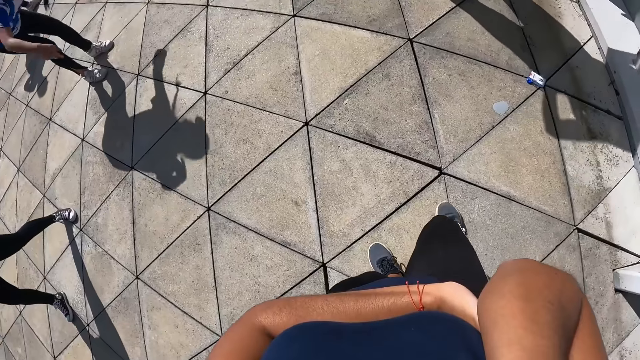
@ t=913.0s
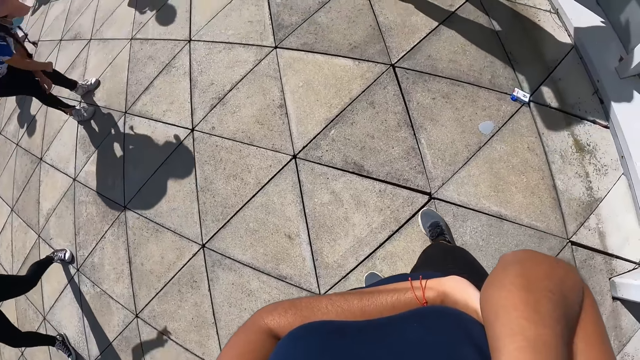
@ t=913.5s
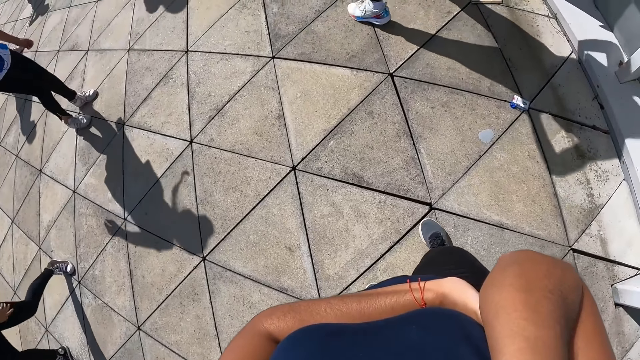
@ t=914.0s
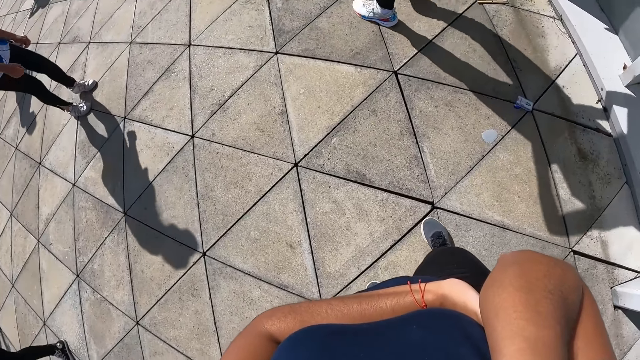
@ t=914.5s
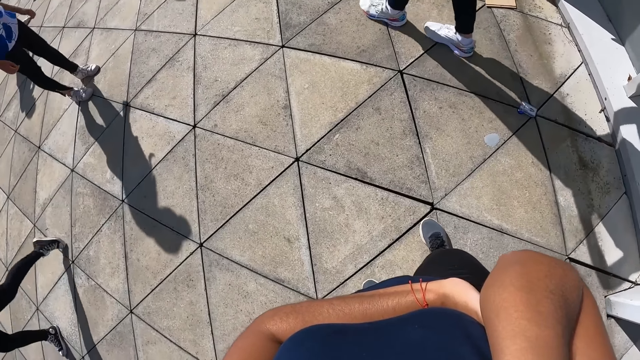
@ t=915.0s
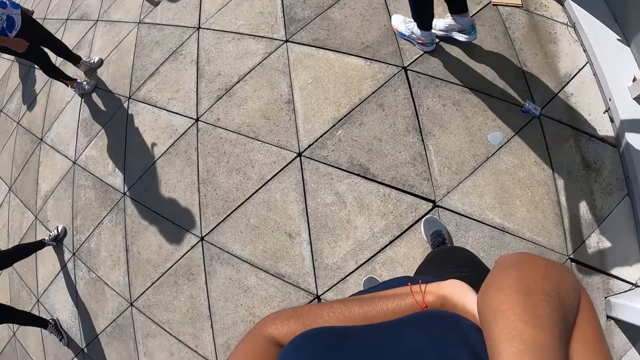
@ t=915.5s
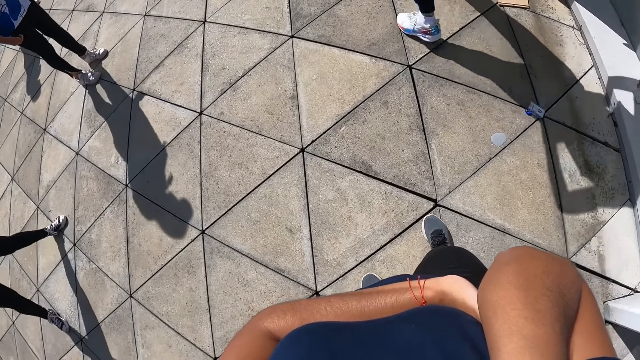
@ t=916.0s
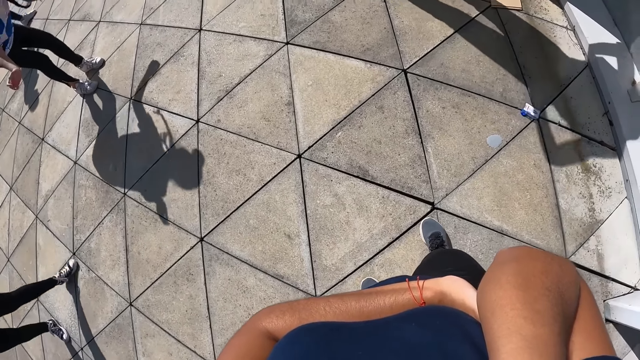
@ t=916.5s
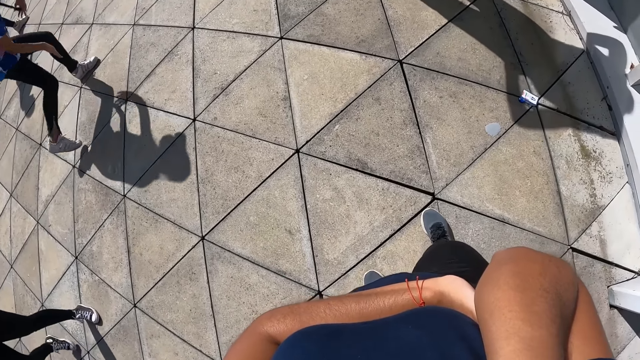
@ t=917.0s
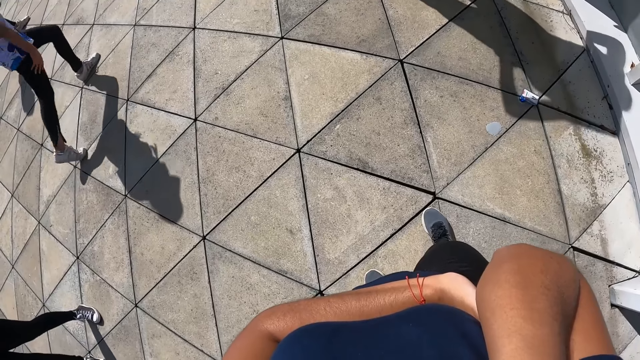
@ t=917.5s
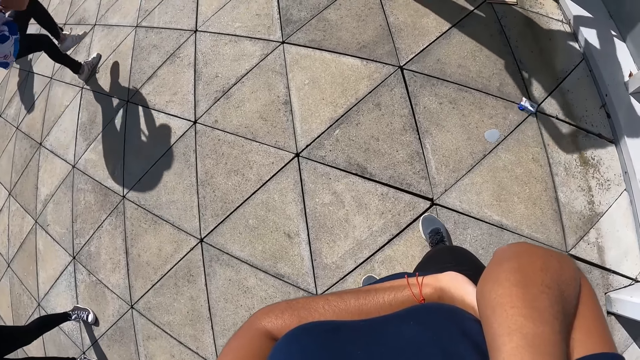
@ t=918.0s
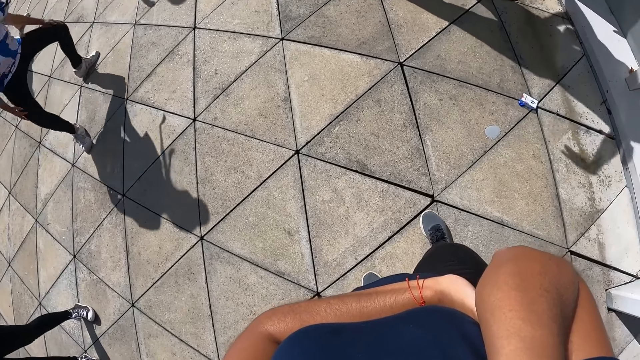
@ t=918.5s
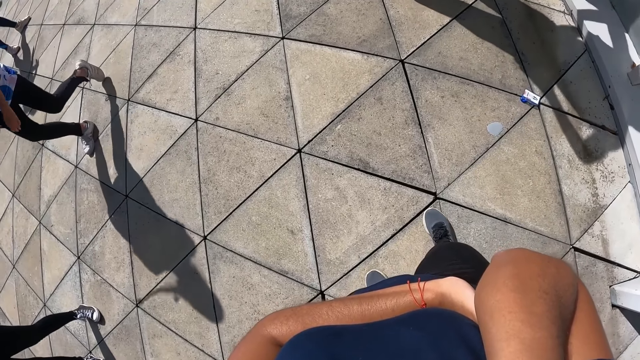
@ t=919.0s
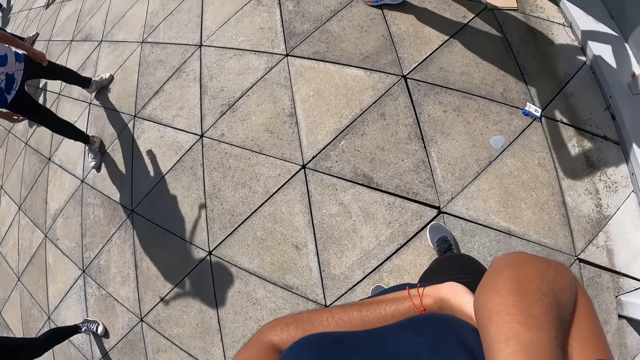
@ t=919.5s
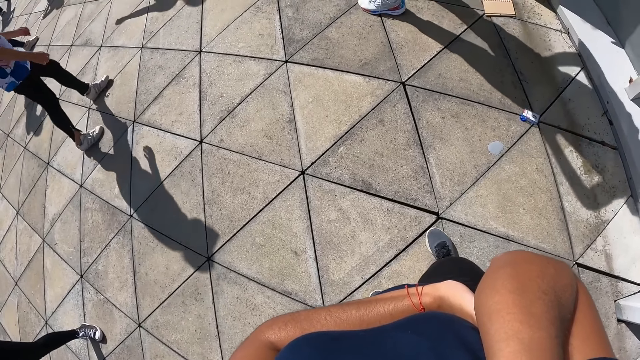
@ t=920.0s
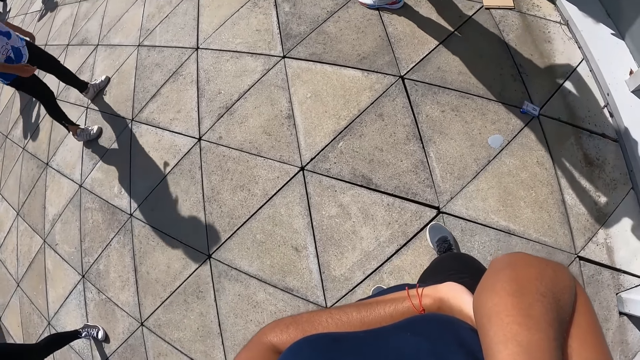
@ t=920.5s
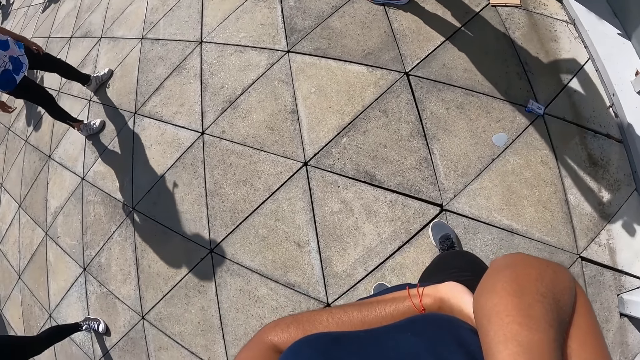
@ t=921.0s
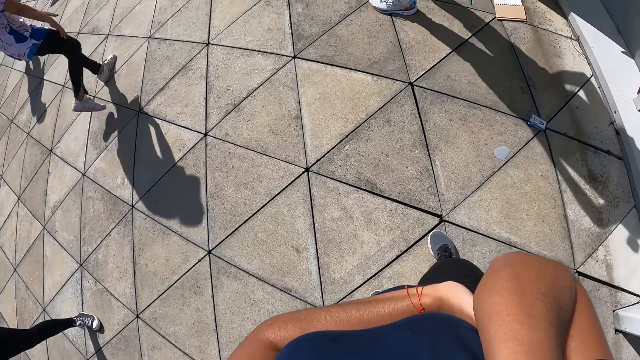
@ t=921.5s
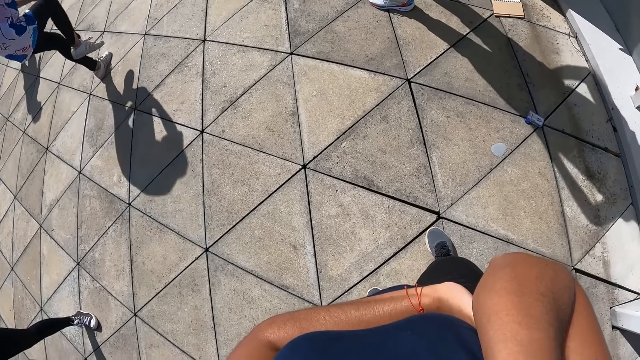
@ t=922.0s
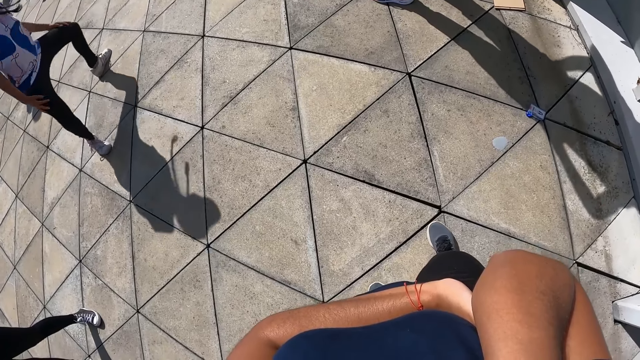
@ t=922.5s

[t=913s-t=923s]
The camera wearer looks around. A person does exercise.

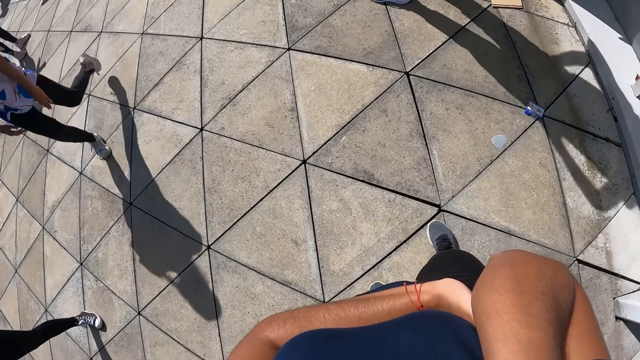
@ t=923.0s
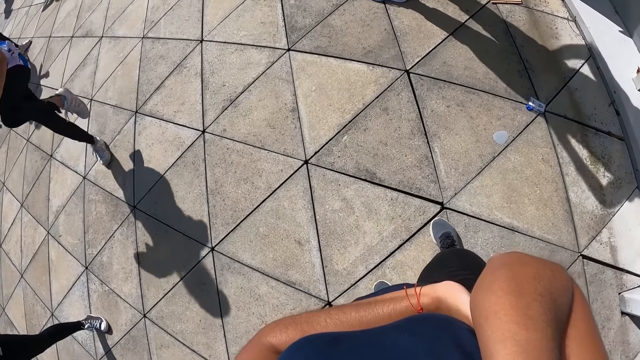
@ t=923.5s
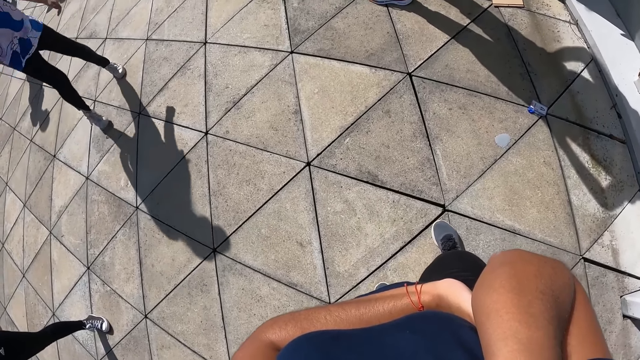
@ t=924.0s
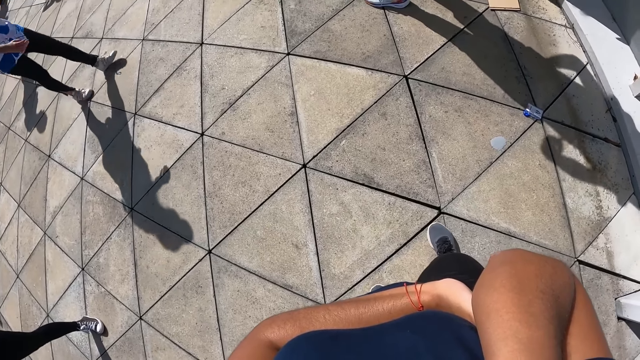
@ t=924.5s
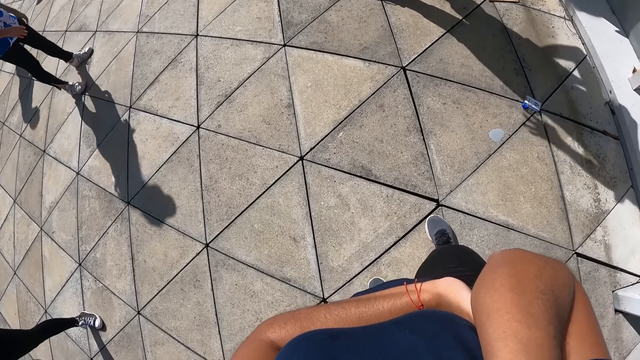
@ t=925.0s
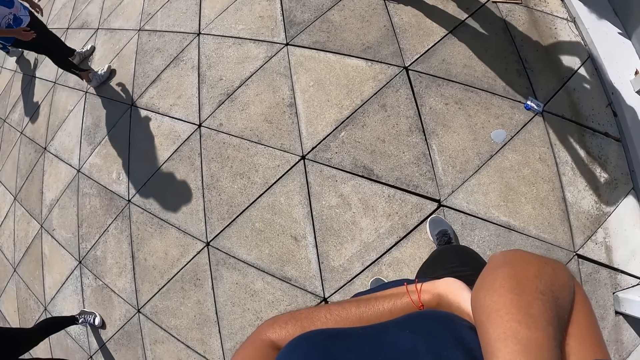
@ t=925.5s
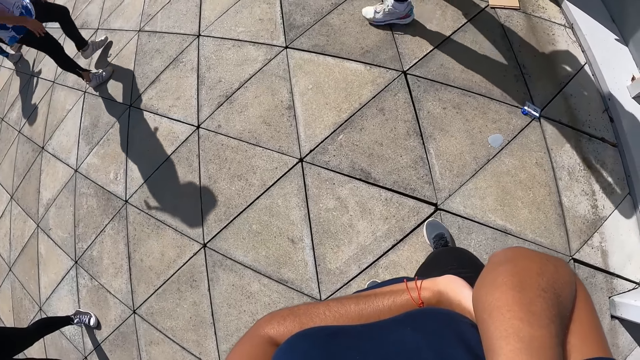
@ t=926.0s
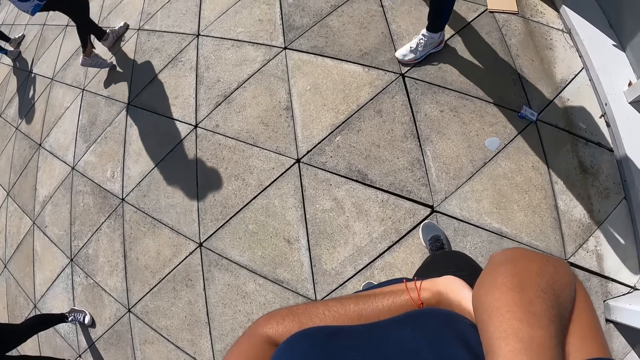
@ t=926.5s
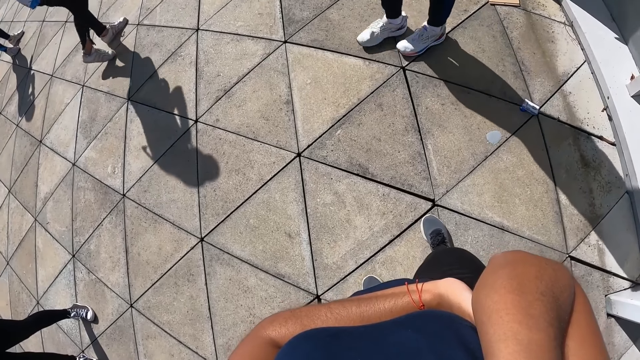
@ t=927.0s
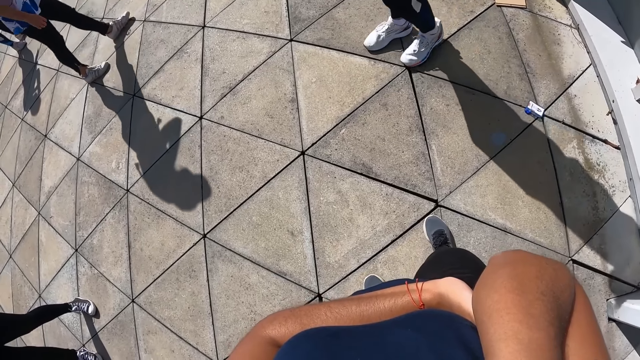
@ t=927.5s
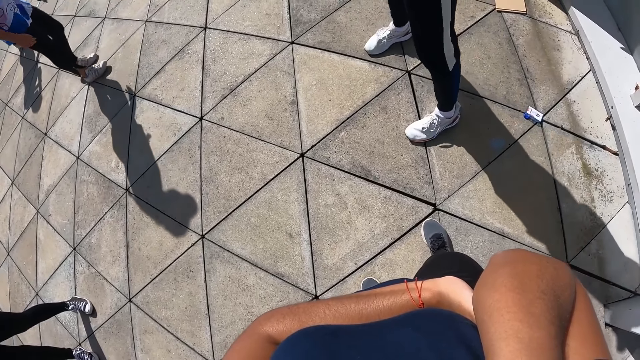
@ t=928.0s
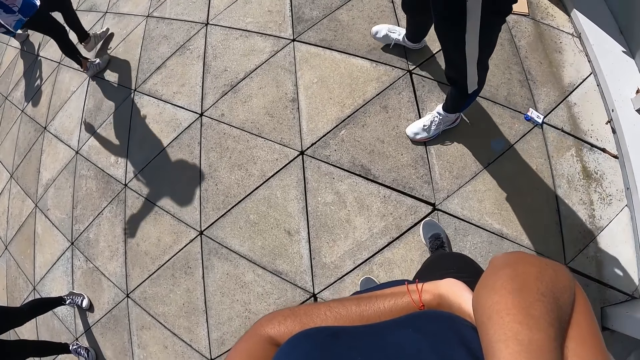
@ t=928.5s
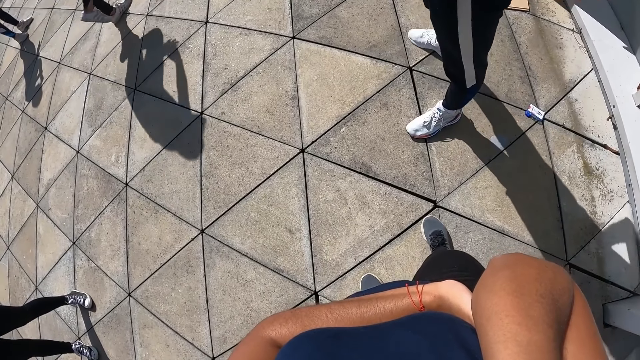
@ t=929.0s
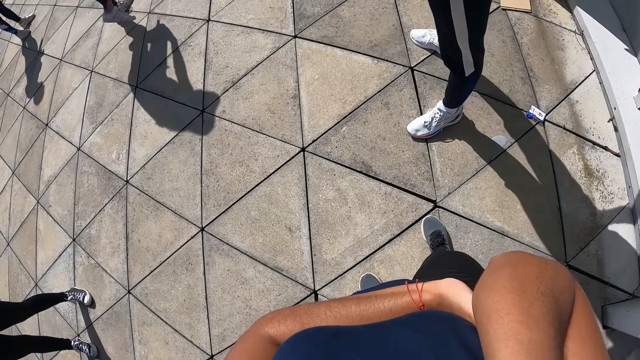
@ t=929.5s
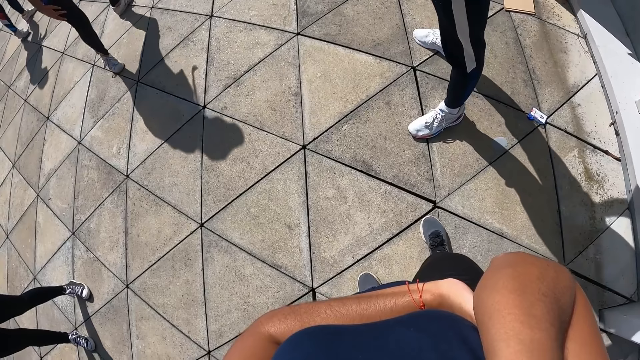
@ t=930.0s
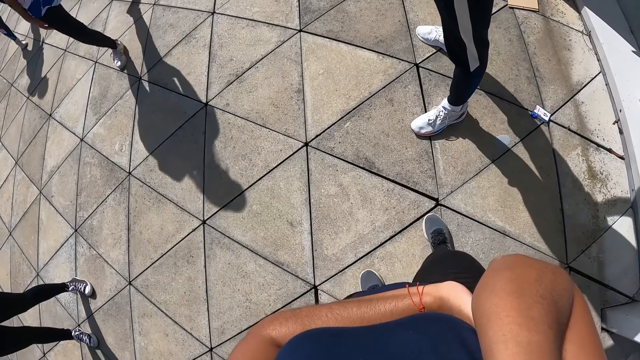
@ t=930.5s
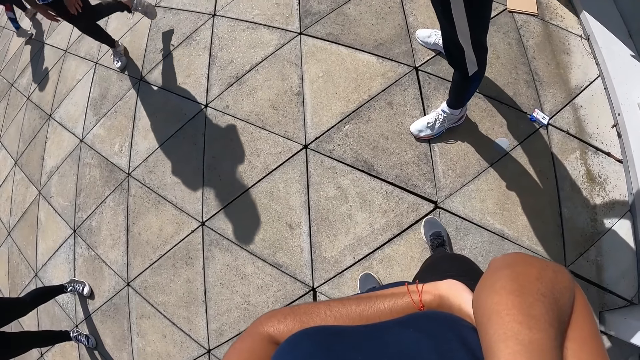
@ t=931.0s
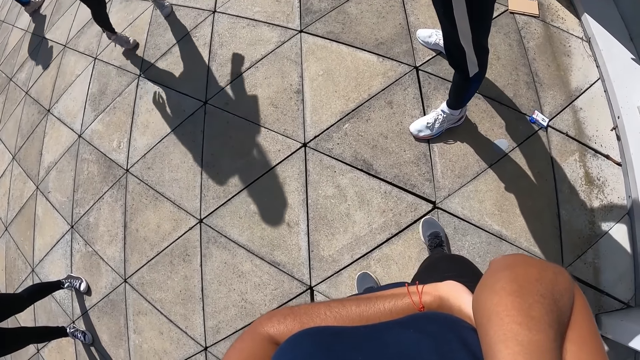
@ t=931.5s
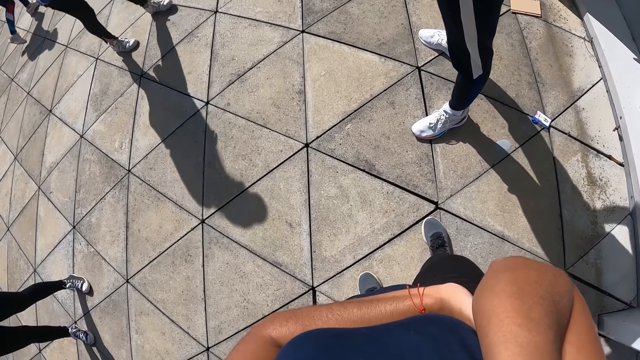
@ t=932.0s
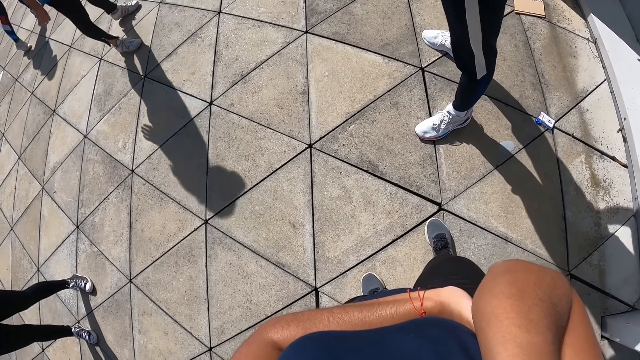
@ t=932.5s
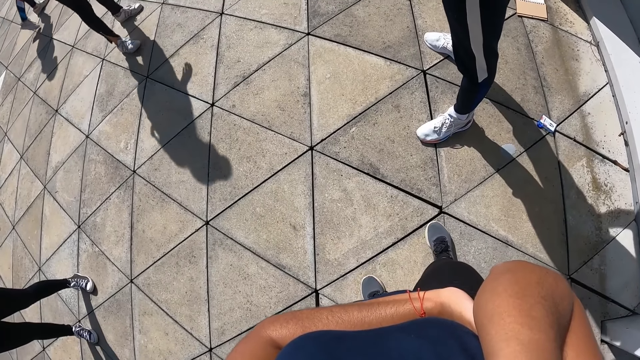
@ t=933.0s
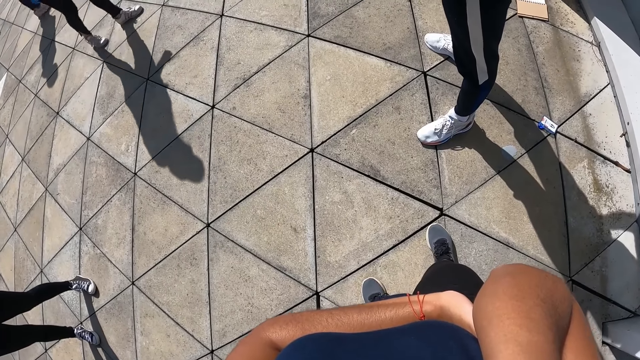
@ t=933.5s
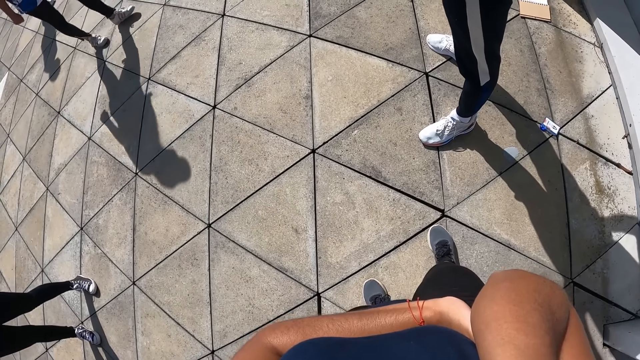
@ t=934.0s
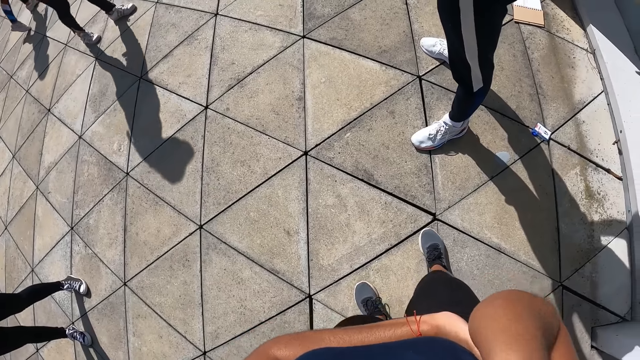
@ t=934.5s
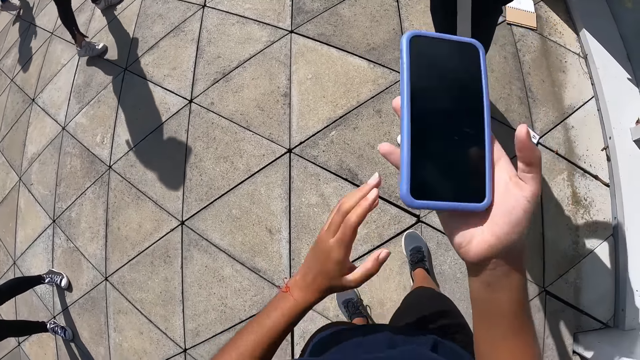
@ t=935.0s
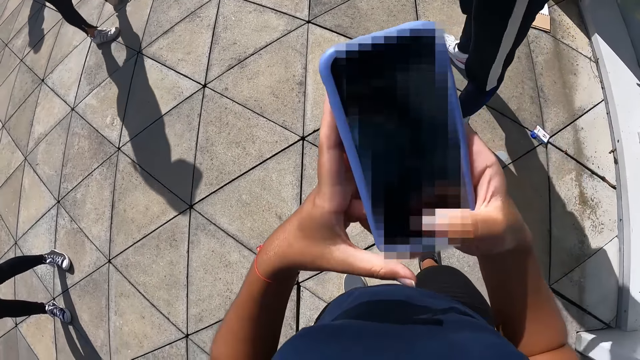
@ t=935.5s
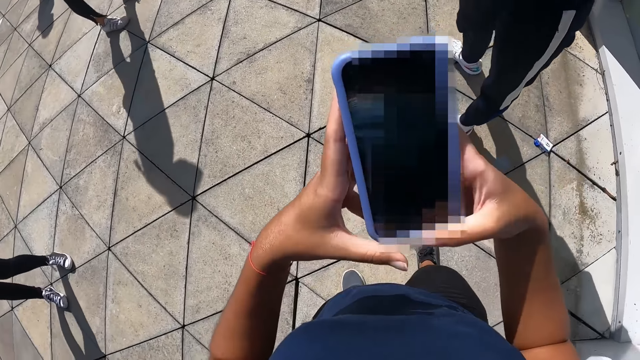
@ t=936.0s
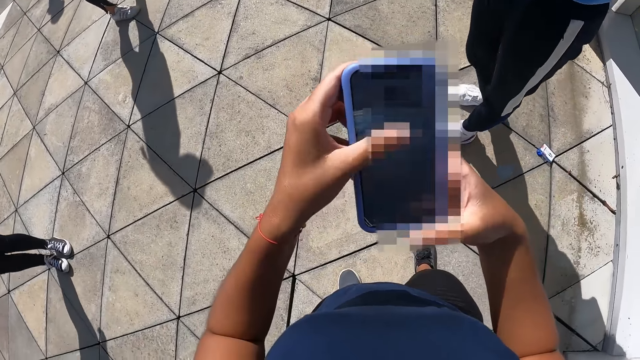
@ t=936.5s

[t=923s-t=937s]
The camera wearer looks around. She lowers the phone with her right hand. She operates the phone. She holds the phone with both hands and presses the phone with both hands.
